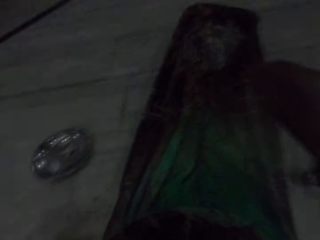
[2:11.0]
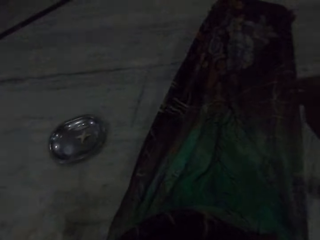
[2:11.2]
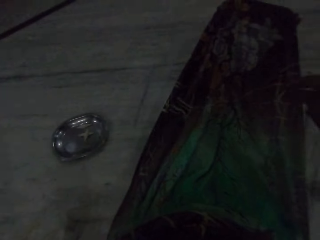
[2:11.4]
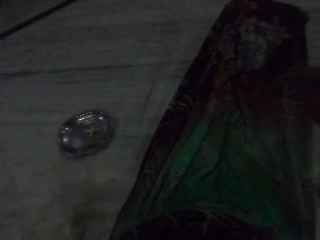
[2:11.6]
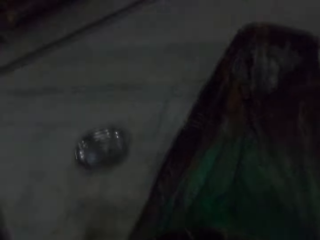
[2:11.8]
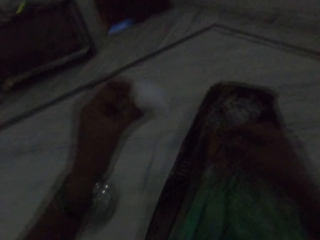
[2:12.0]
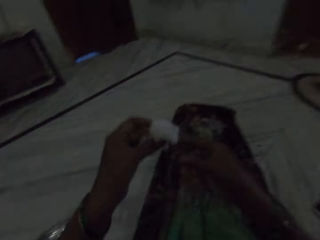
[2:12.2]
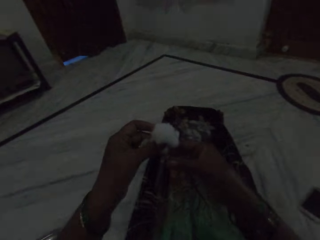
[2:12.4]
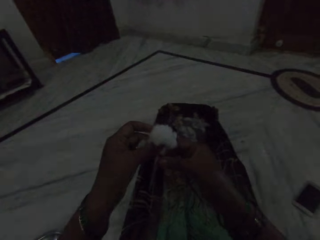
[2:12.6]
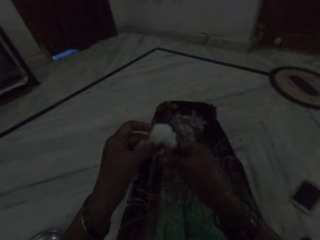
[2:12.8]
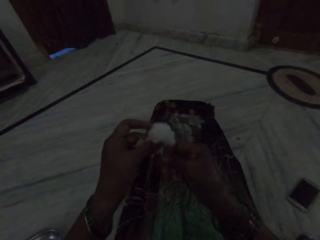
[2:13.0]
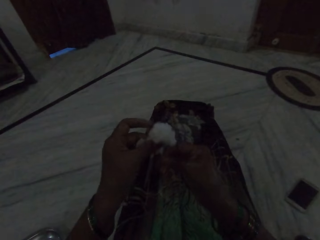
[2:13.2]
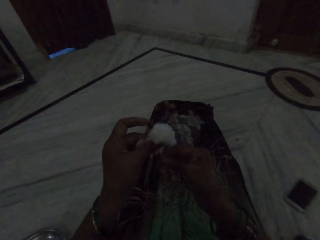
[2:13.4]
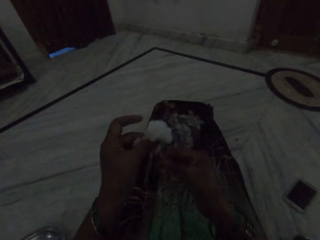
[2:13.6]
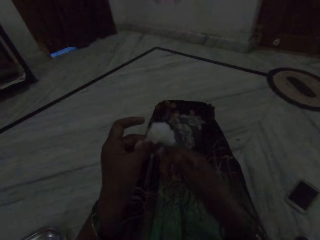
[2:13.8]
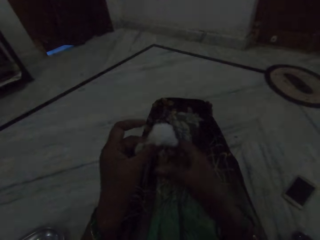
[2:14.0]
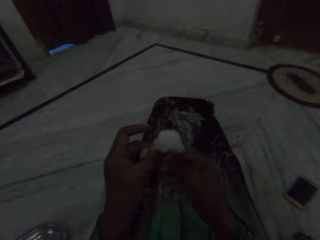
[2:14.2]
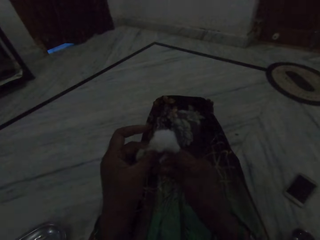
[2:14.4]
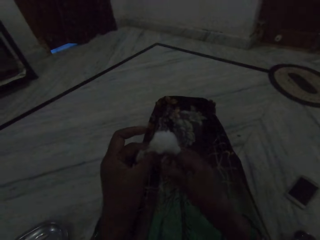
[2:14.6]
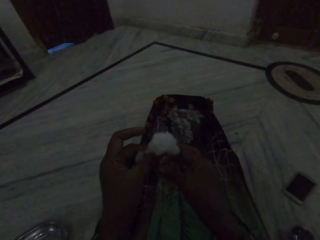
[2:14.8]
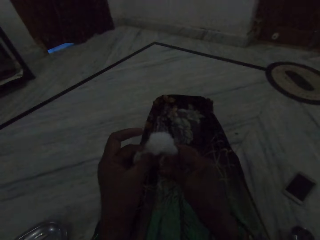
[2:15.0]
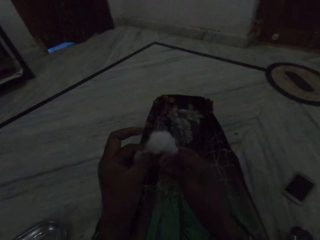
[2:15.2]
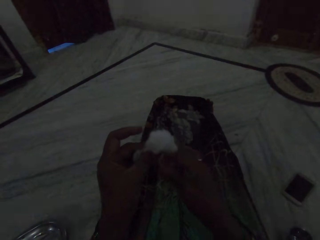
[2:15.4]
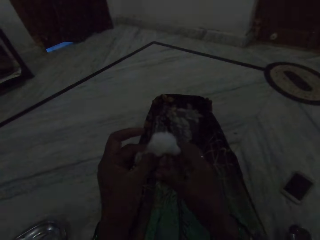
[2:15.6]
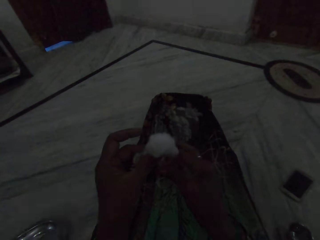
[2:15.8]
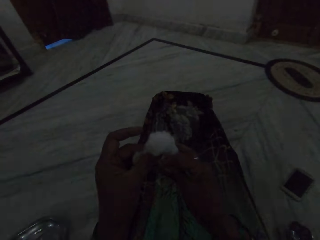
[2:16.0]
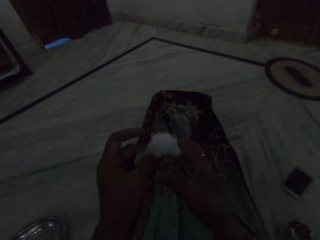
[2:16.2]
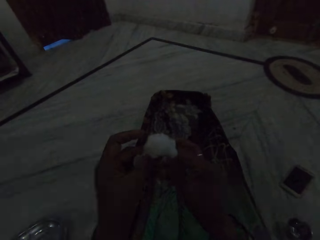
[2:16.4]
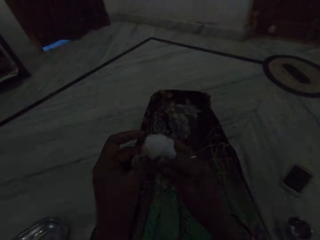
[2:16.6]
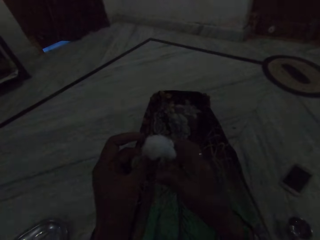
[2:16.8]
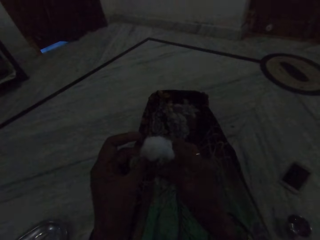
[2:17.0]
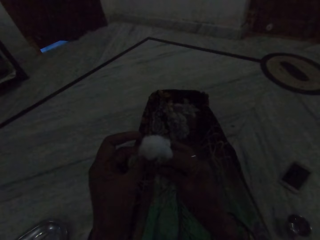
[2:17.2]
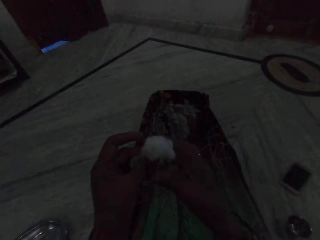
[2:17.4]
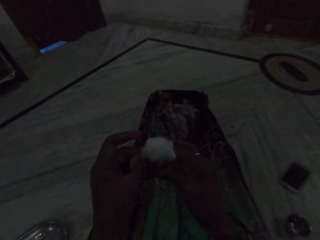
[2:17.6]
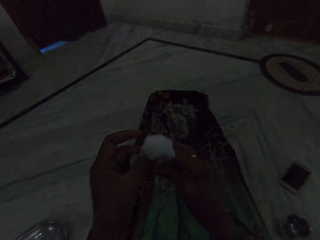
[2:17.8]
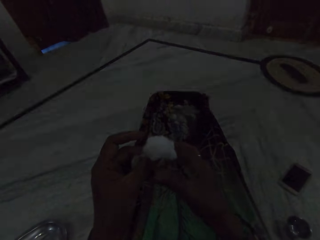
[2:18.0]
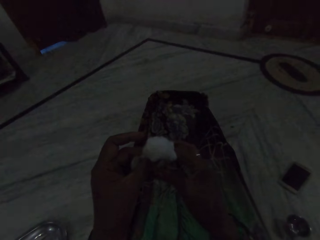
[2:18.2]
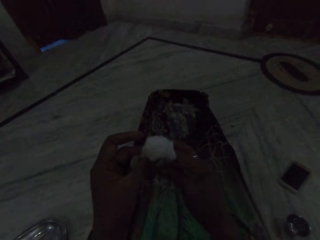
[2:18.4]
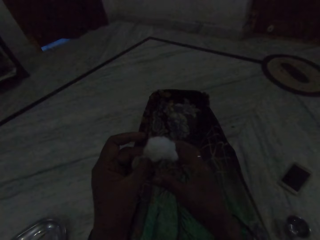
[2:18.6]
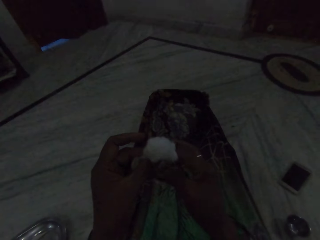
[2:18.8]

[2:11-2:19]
The camera wearer makes thread out of cotton fibre.

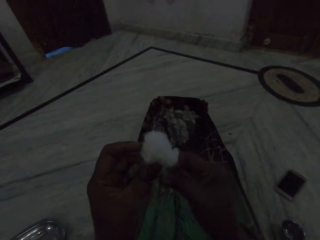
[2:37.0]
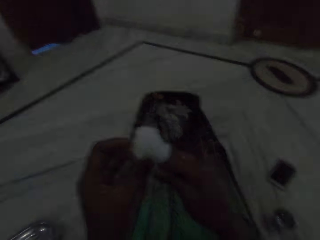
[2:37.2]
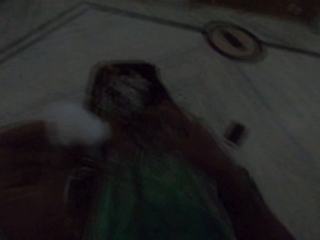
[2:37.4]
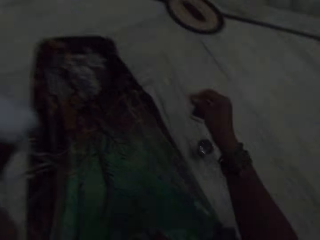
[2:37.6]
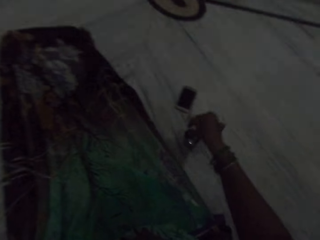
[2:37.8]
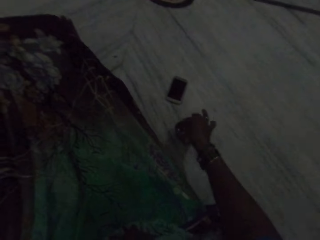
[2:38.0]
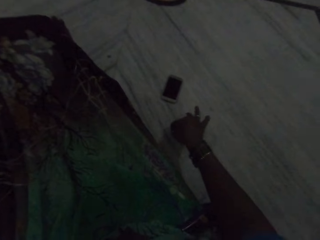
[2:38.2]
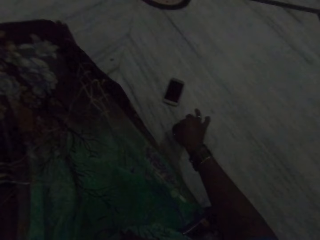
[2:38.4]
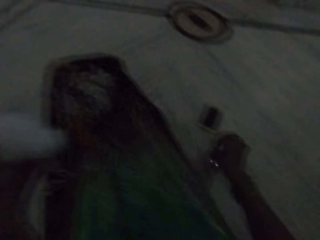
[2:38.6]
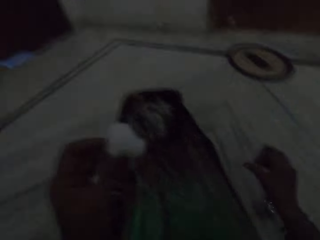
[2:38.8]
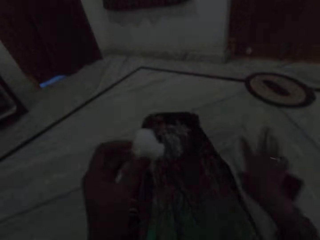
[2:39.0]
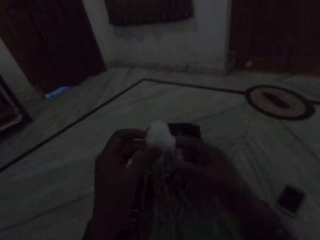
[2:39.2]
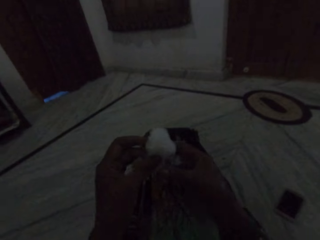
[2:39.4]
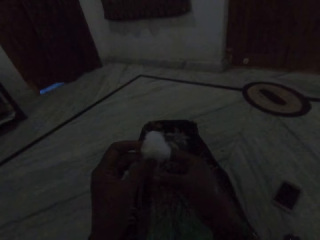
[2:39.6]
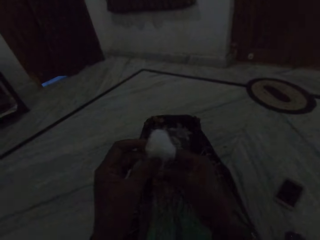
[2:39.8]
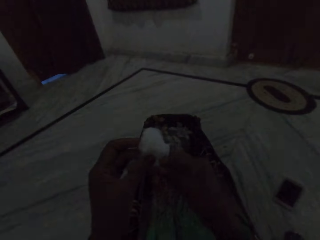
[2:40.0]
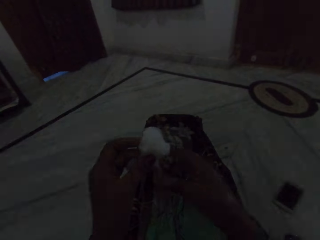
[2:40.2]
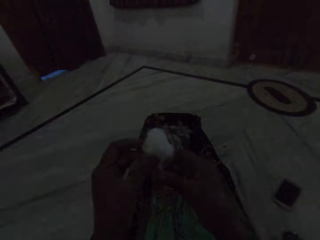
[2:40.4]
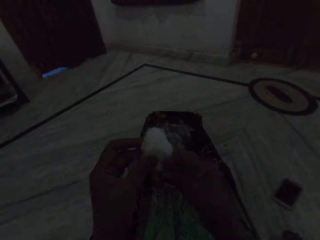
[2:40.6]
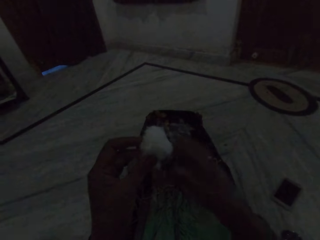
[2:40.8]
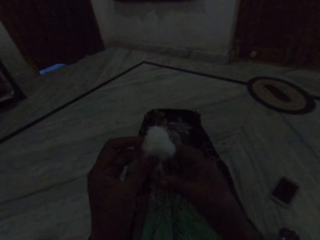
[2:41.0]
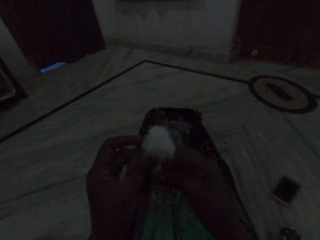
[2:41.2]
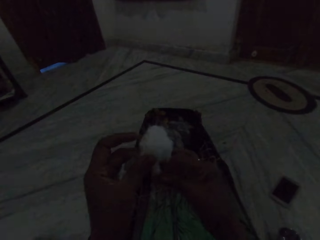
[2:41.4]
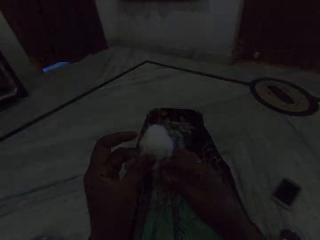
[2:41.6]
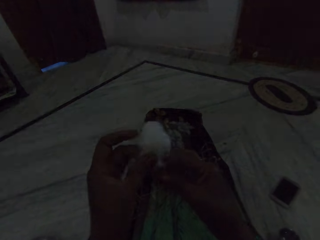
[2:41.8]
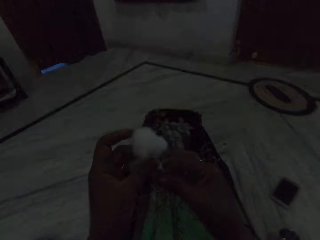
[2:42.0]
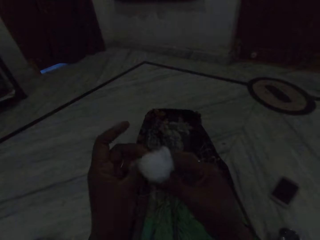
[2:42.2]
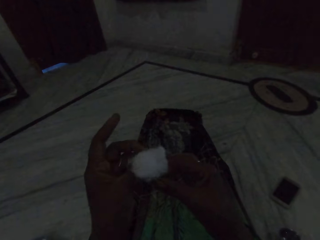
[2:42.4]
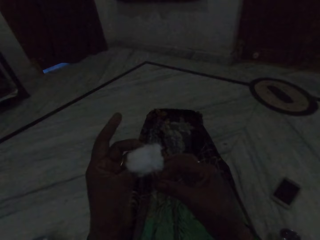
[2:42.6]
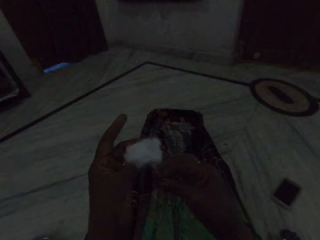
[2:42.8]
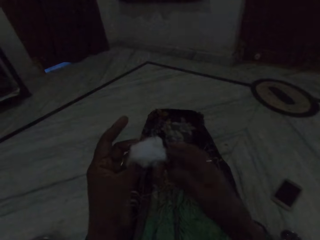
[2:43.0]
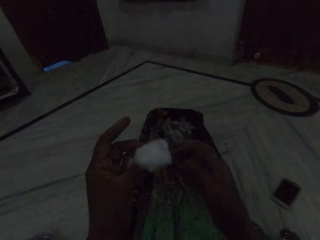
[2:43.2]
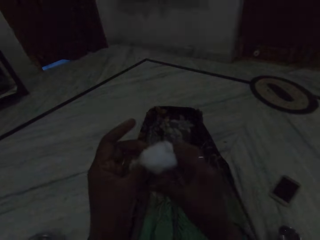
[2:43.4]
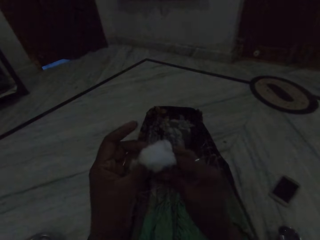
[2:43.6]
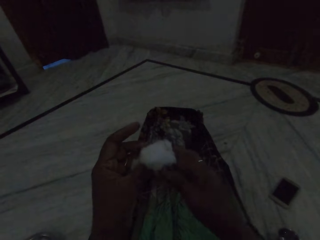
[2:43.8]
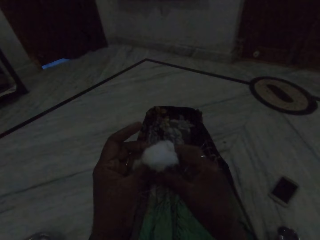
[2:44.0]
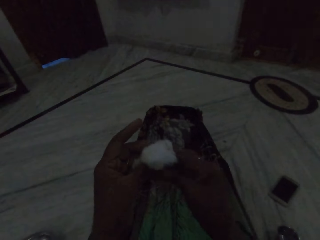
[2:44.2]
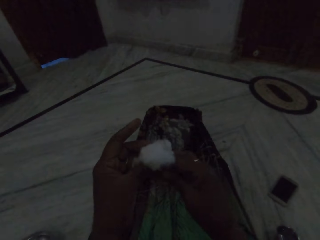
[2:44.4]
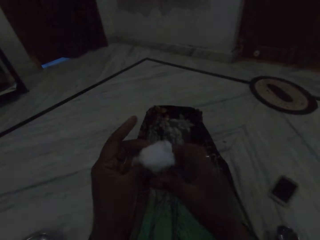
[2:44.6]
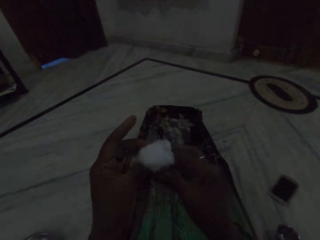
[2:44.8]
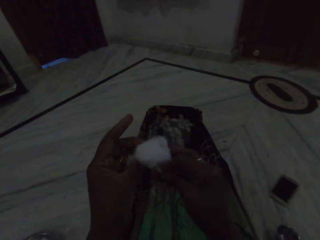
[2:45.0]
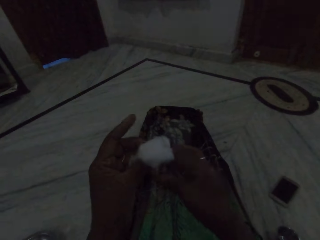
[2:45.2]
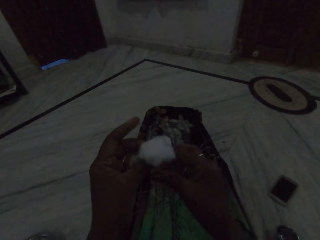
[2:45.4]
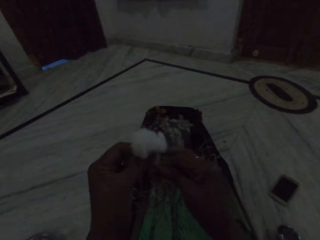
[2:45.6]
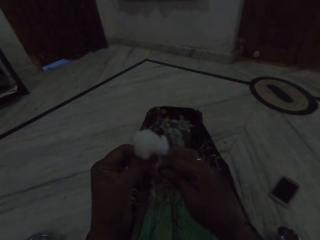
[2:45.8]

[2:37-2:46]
The camera wearer touches the water with her fingers. She puts her hand inside the cup. She makes thread out of cotton fibre.

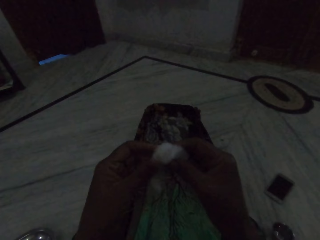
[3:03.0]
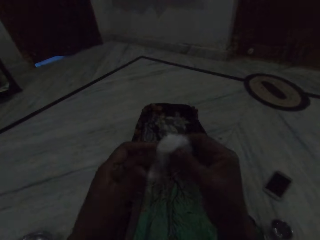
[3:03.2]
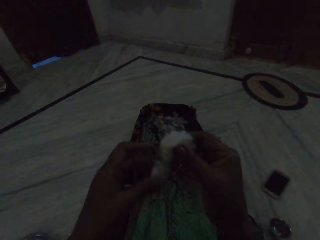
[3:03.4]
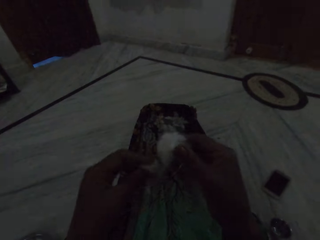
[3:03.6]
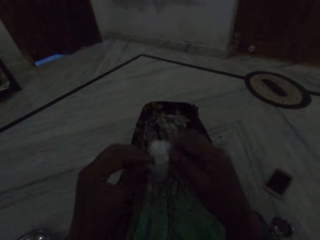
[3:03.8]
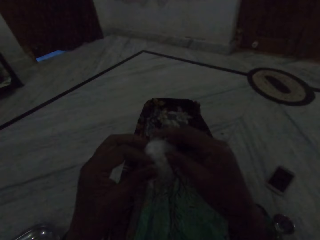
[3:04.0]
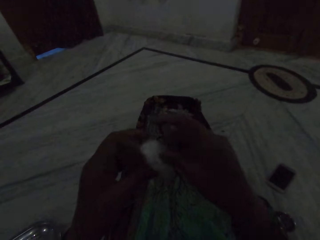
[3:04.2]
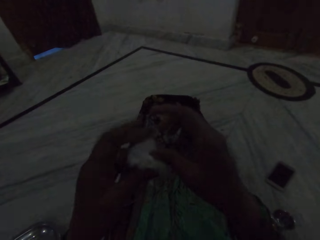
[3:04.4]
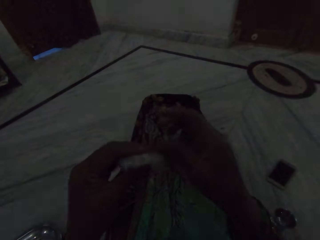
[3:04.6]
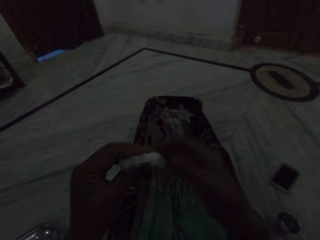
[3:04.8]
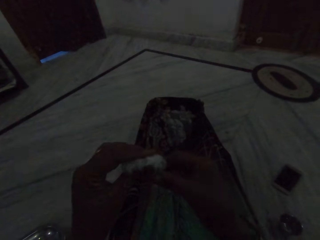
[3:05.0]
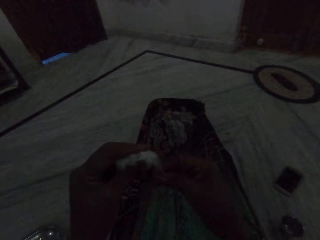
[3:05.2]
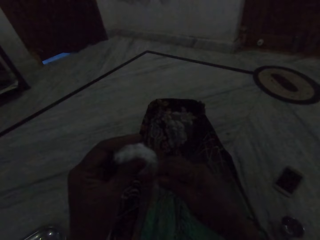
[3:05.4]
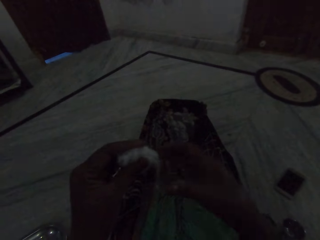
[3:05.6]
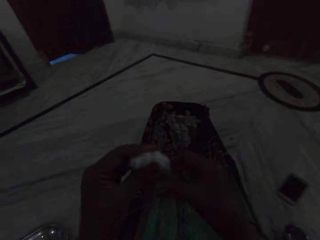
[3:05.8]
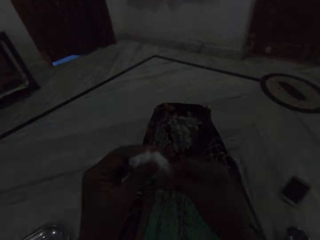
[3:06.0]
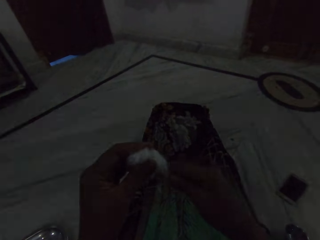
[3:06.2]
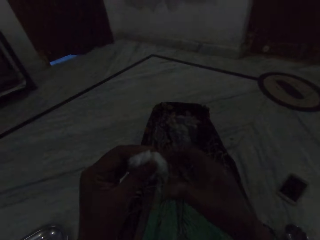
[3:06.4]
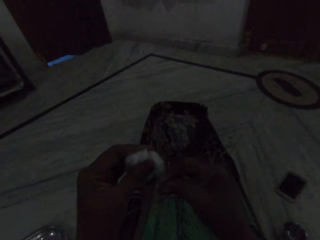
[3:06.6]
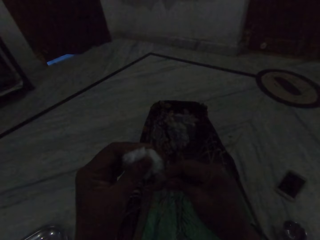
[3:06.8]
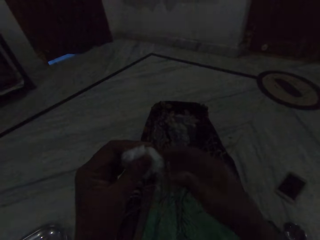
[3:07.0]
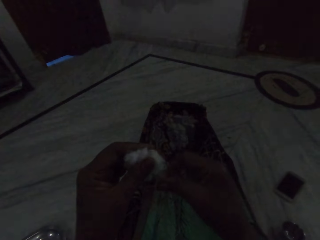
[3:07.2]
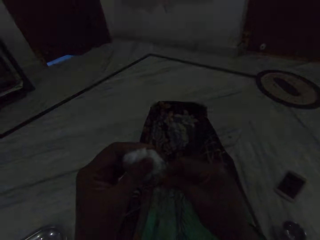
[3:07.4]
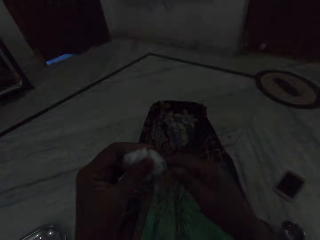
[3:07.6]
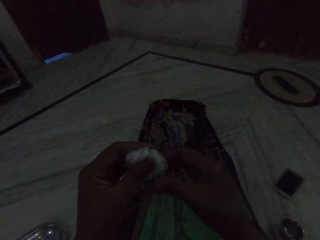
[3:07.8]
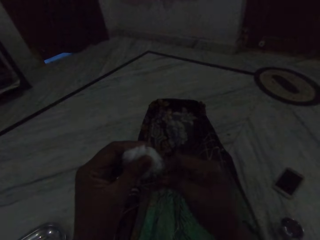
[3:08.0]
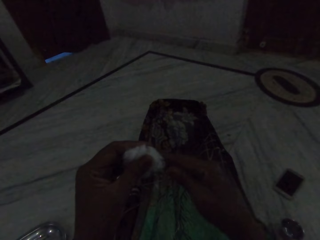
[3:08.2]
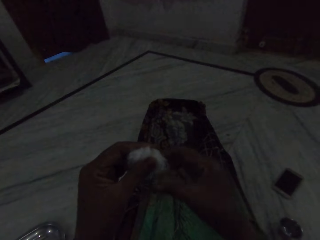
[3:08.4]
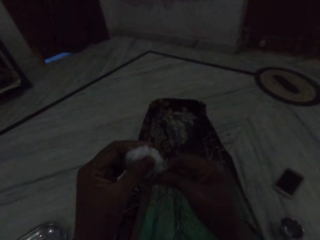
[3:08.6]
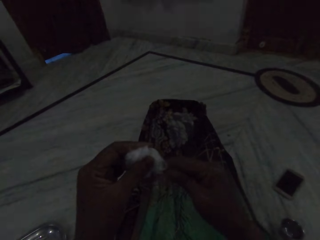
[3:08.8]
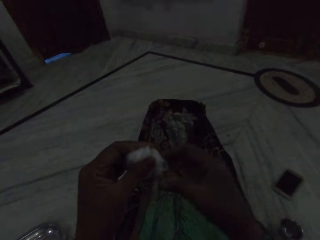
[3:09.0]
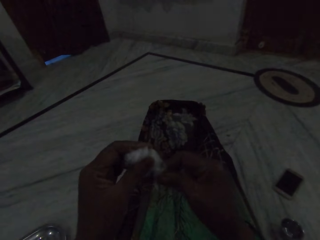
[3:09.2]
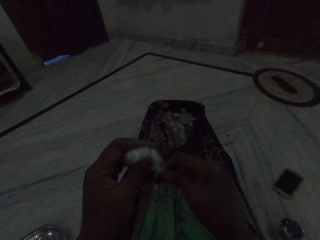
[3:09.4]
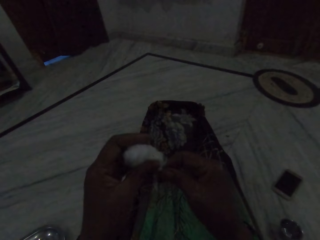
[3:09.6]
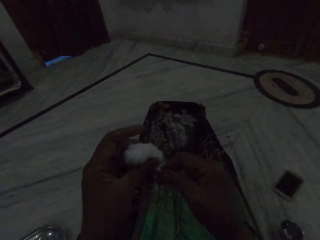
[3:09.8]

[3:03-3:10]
The camera wearer folds the cotton. They spin the cotton.
